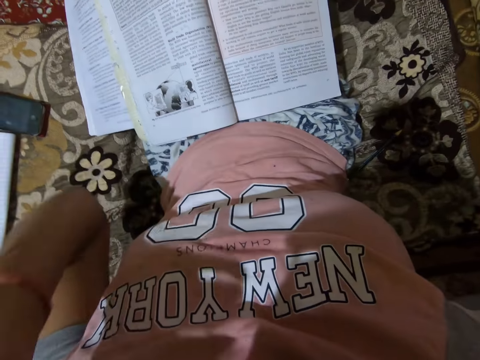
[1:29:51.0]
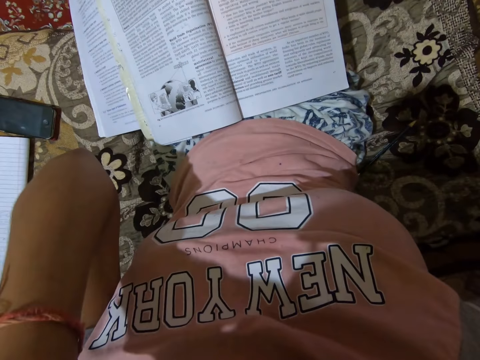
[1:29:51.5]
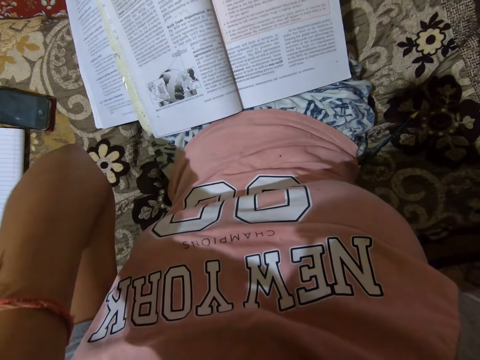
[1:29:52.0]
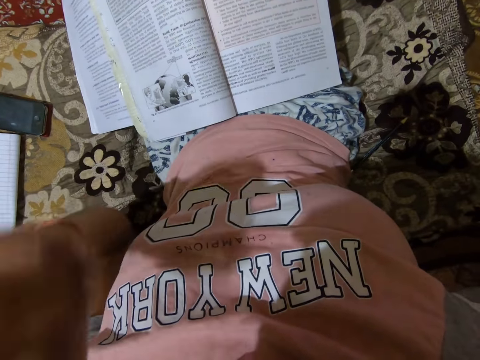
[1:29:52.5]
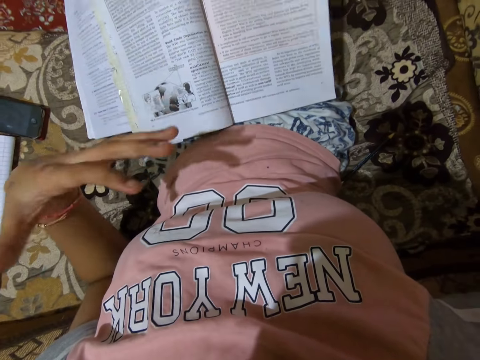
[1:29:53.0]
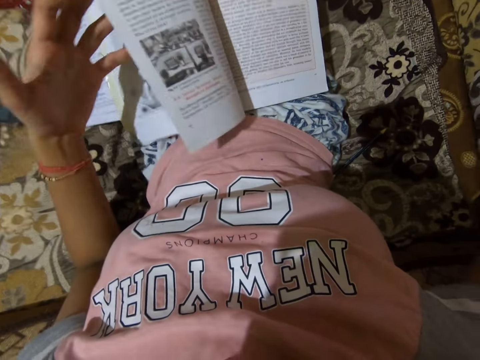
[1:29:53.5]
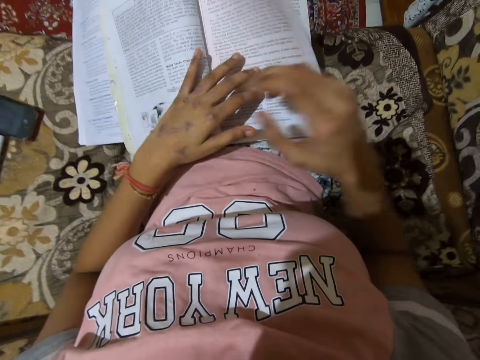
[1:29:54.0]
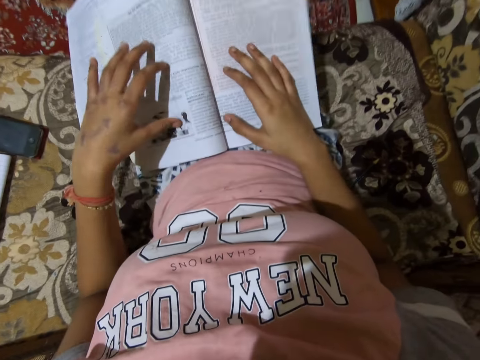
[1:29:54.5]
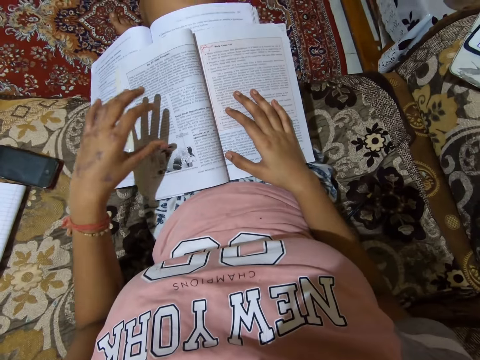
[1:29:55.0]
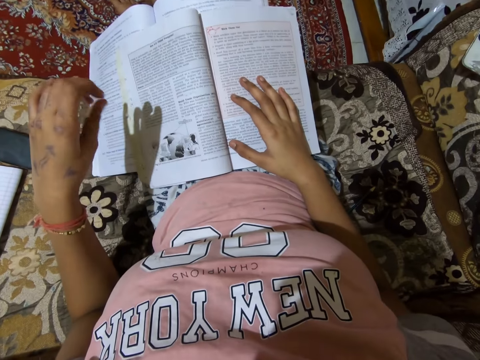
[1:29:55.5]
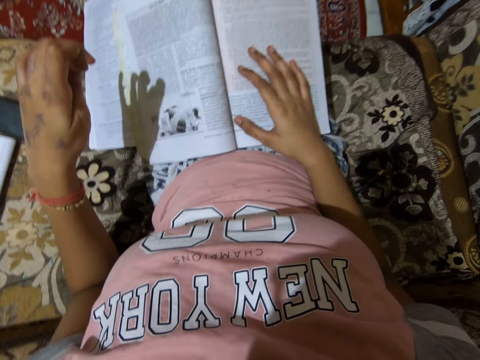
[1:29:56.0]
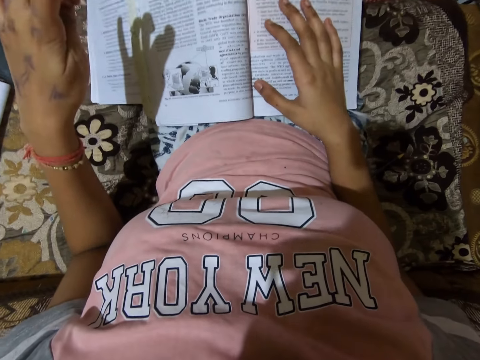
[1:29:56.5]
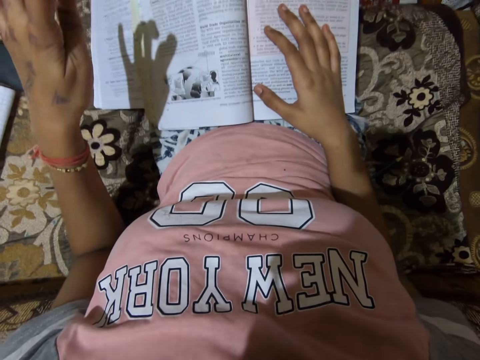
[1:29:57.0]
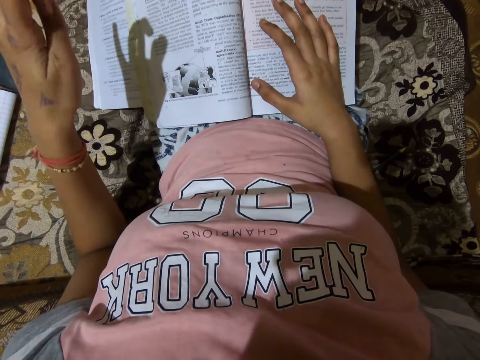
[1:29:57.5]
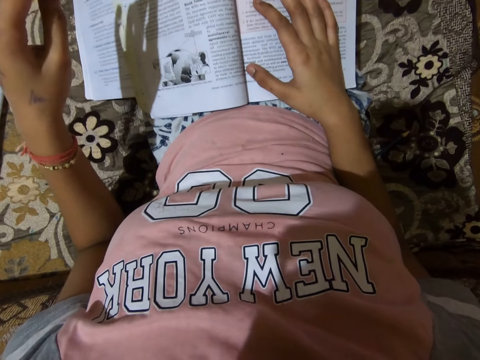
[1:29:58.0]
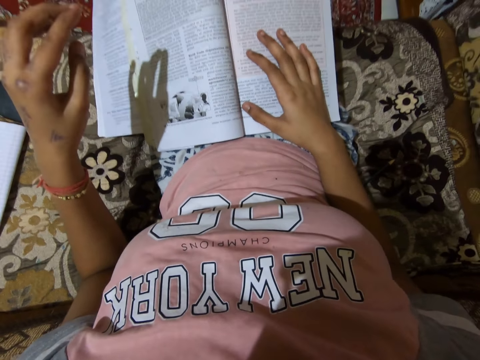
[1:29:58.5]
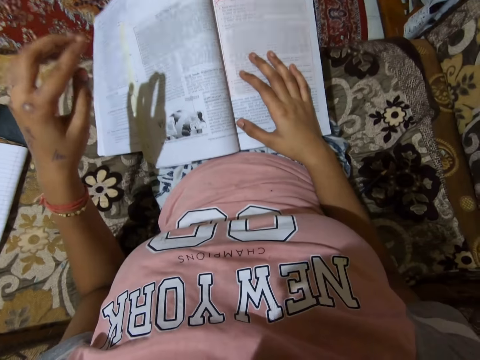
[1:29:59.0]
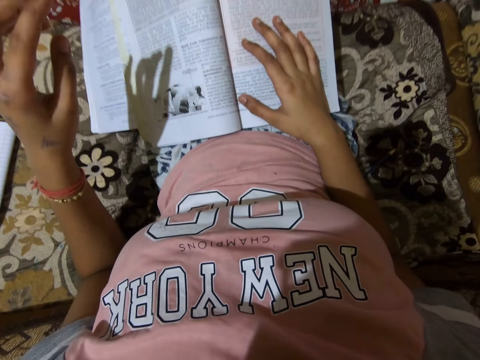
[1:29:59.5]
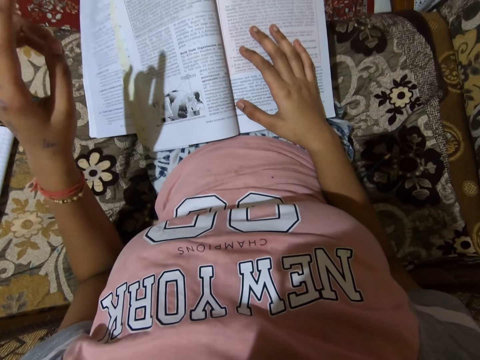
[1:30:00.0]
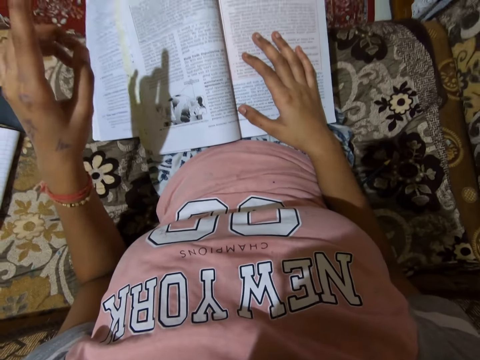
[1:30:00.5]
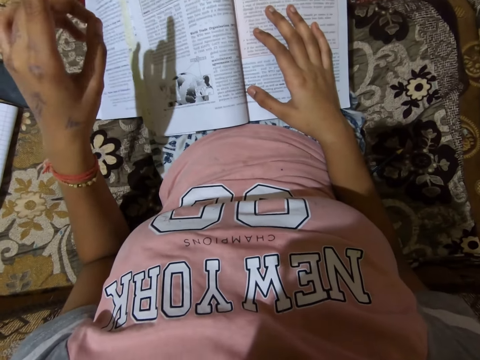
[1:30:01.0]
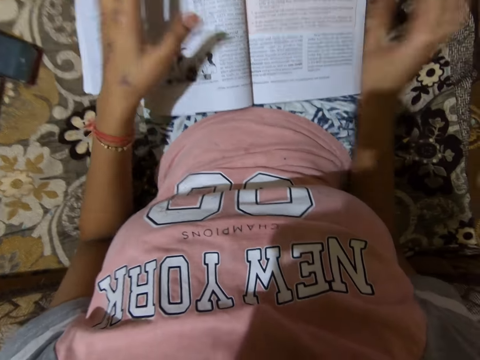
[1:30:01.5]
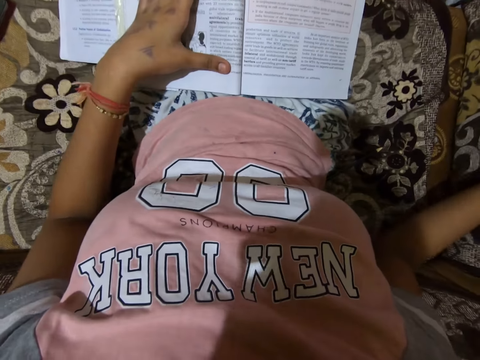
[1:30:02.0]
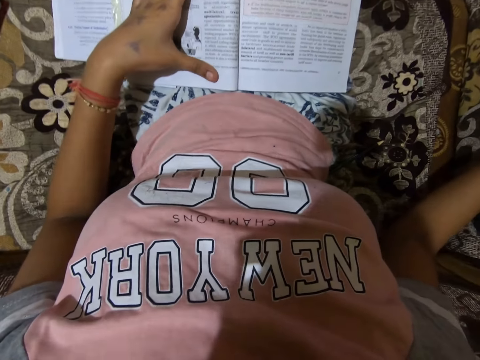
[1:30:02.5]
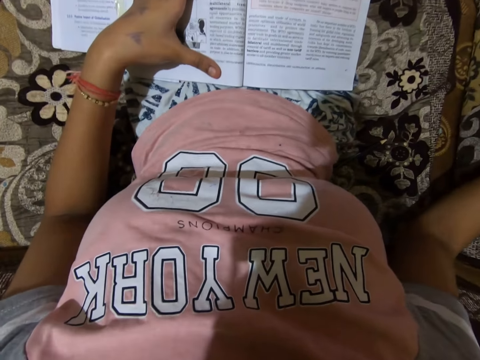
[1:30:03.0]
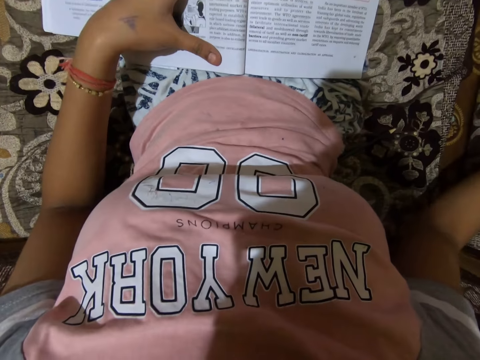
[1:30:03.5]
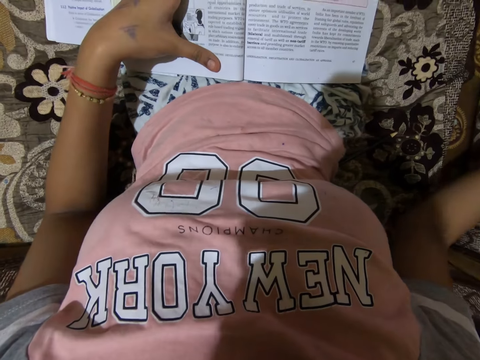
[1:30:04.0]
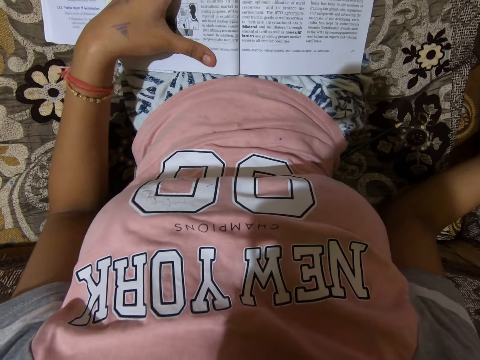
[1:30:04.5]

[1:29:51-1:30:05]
The camera wearer moves up a hand. She touches her face. She removes her hand from her face. She turns a hand. She puts down a book page with a hand. She puts hands on the book. She lifts a hand. She reads the book. She removes a hand on the book. She puts the other hand on the book. She reads the book.

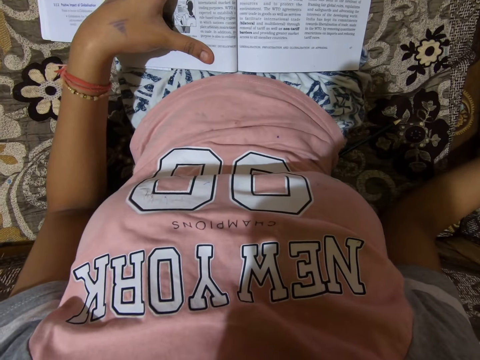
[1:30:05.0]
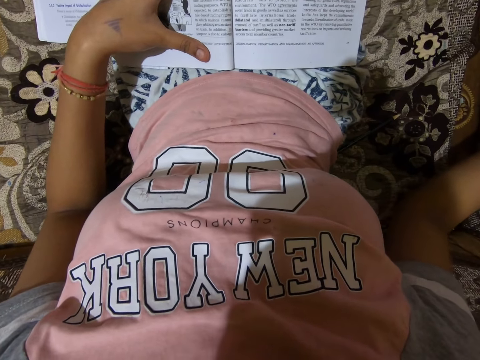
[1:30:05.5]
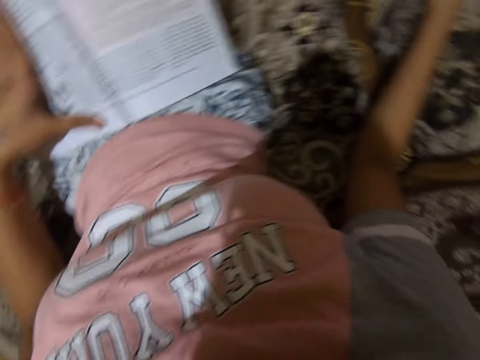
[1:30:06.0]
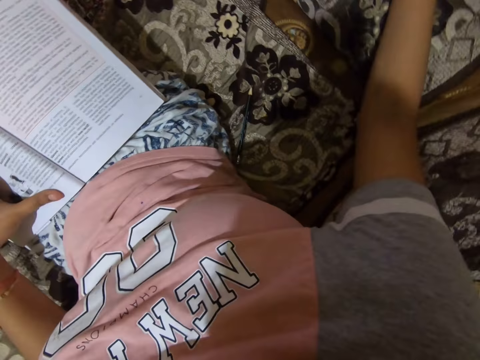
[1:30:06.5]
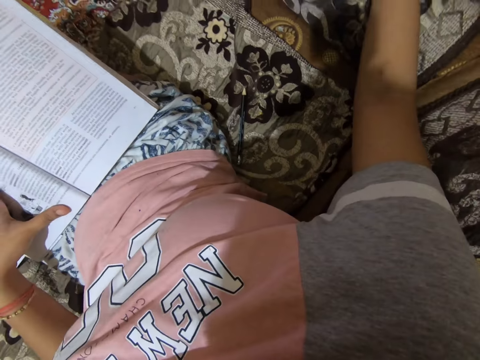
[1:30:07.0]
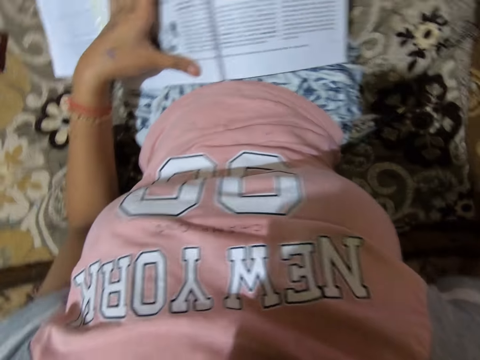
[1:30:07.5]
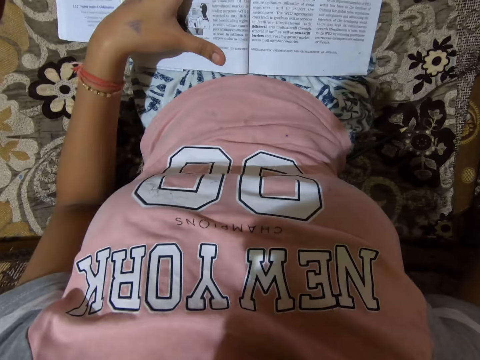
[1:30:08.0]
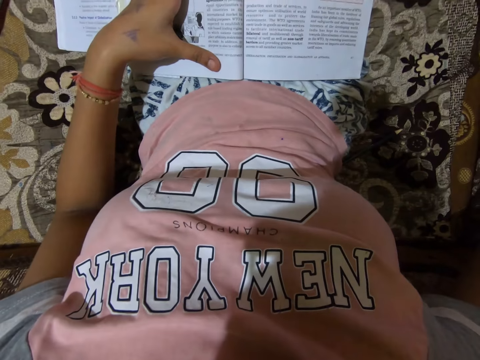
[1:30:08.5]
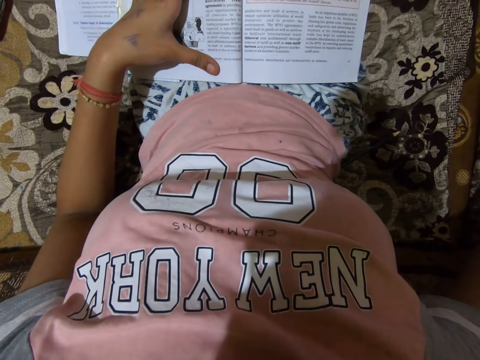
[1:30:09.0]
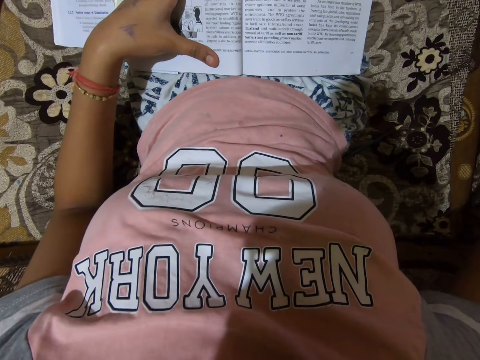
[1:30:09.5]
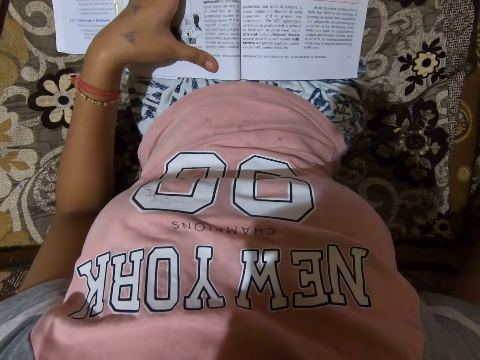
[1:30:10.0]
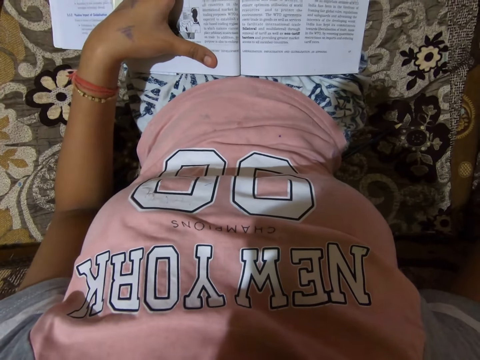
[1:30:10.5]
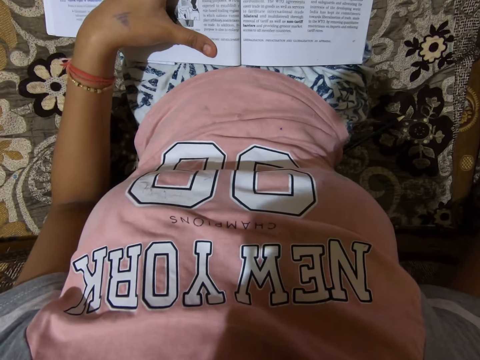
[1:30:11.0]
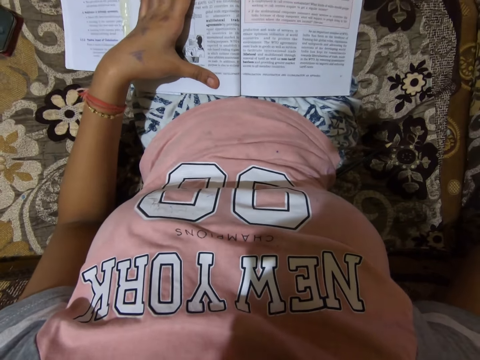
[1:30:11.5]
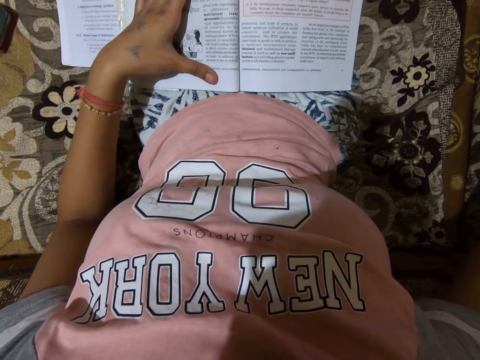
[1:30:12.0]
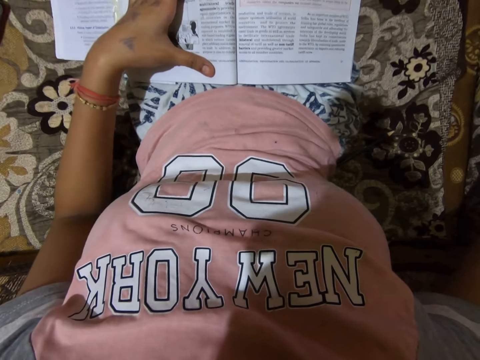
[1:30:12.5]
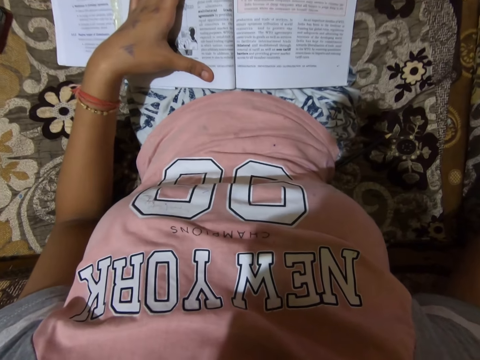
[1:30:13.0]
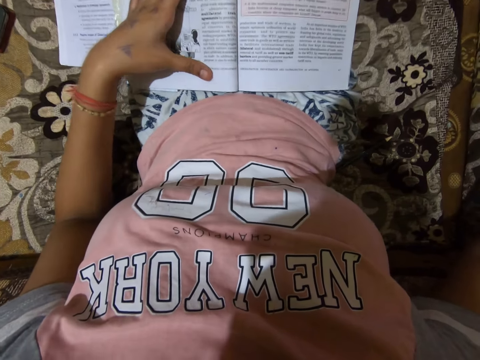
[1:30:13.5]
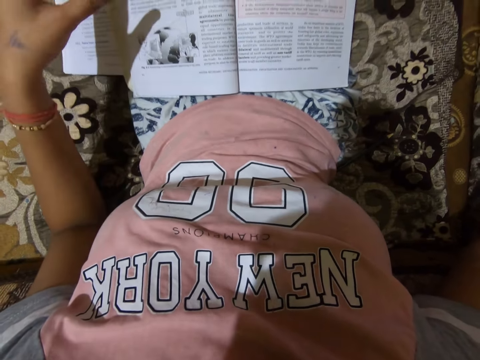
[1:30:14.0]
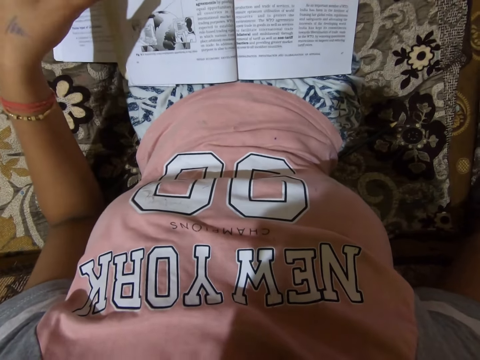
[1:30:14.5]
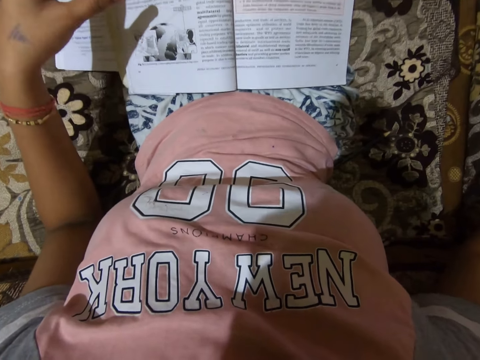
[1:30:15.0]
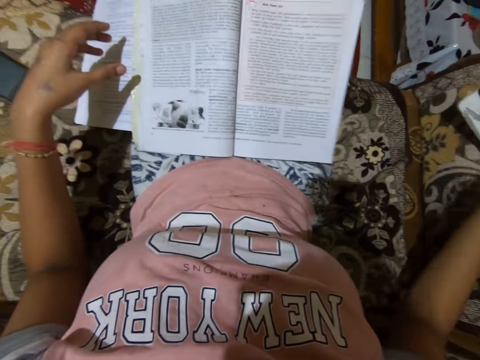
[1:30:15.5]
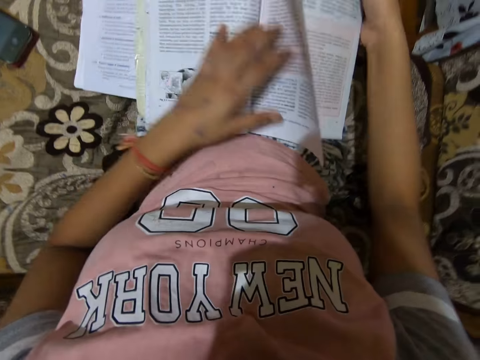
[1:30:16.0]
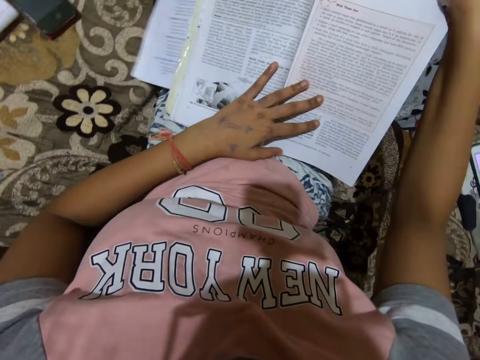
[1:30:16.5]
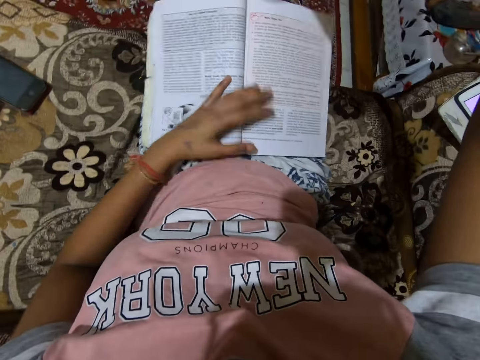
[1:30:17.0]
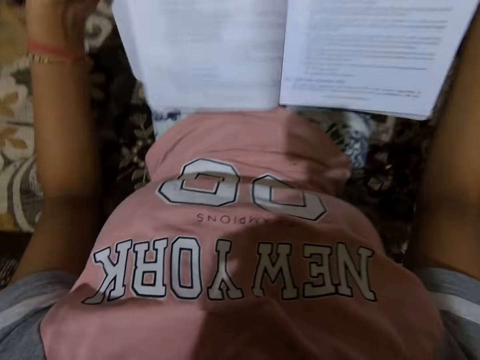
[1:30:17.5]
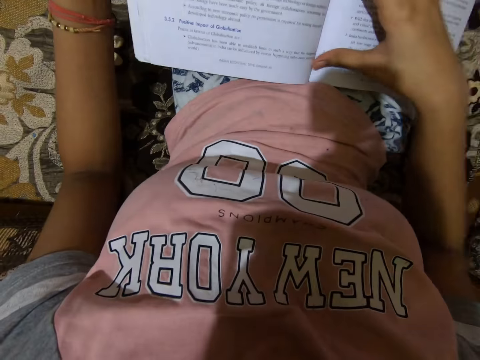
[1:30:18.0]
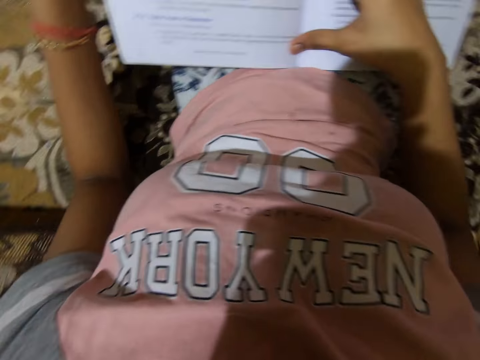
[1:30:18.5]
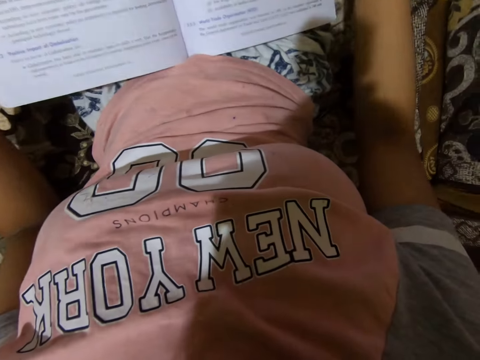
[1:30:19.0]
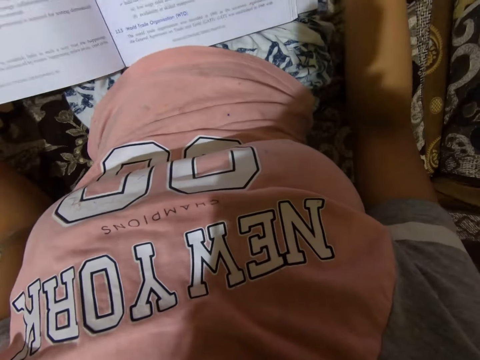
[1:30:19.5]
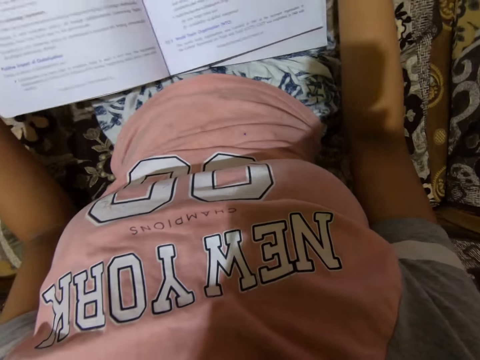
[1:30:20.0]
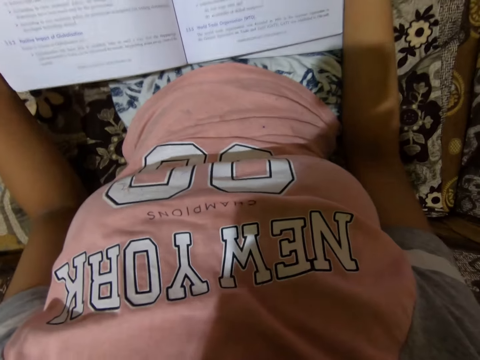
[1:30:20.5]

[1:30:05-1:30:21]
The camera wearer looks around. She reads a book. She moves a hand from the book. She reads the book. She puts a hand on a book page. She picks up a book on her lap with the other hand. She moves another book on her lap. She holds the book with hands. She puts the book on her lap with hands. She puts a hand on the book page. She reads from the book aloud.
